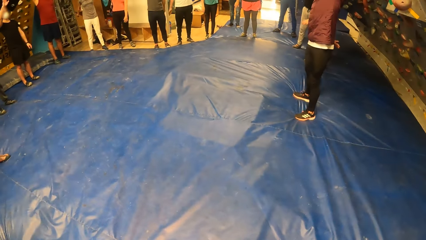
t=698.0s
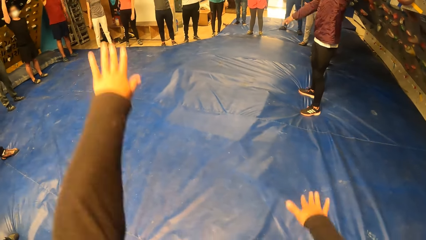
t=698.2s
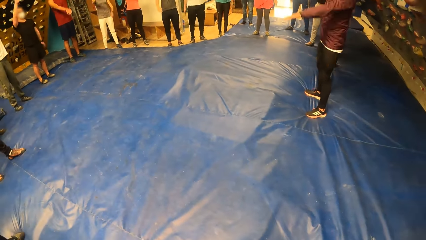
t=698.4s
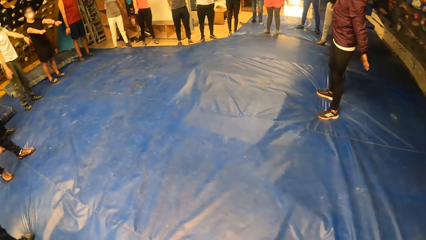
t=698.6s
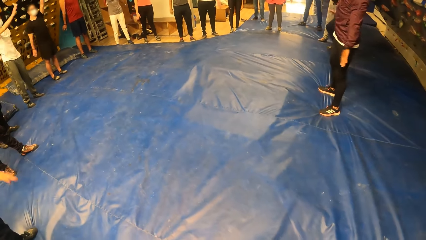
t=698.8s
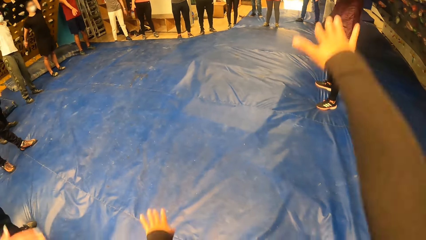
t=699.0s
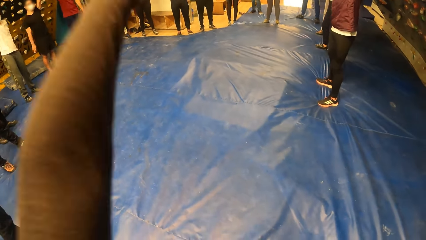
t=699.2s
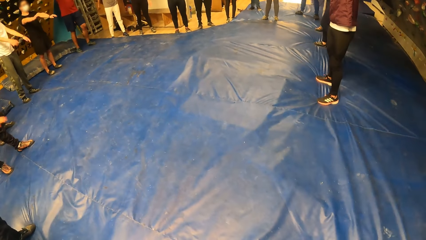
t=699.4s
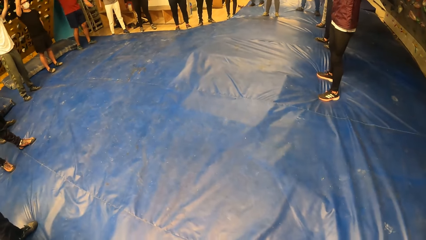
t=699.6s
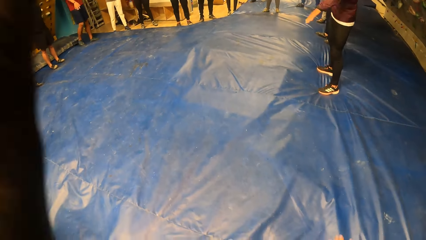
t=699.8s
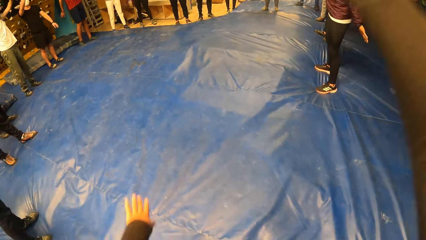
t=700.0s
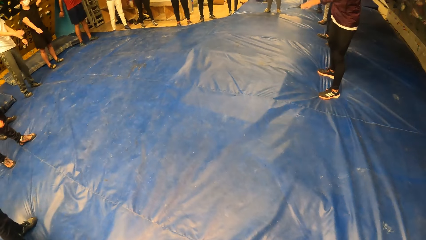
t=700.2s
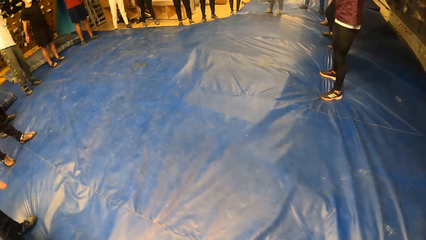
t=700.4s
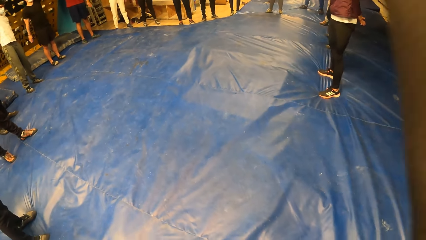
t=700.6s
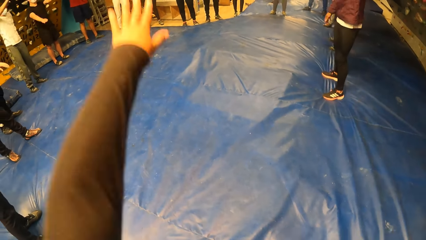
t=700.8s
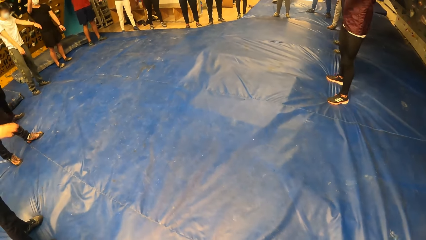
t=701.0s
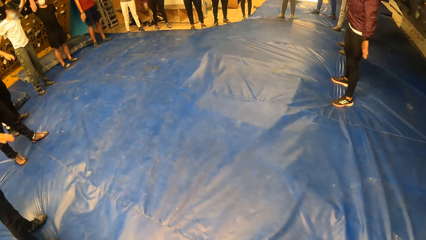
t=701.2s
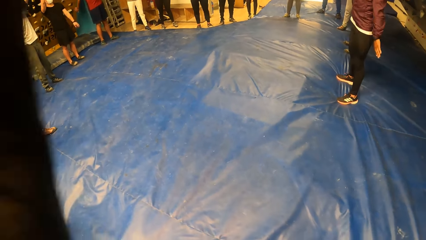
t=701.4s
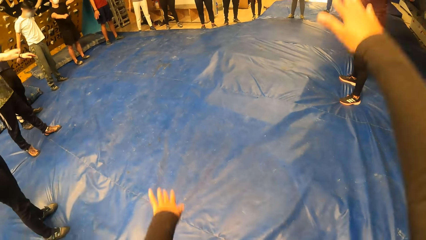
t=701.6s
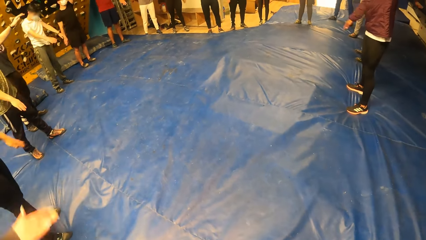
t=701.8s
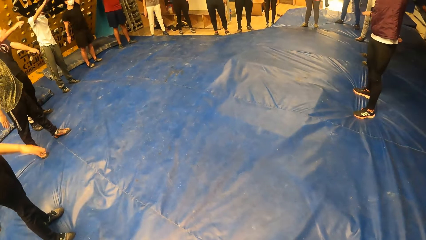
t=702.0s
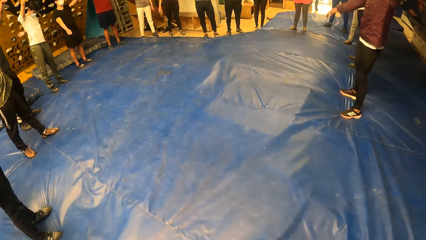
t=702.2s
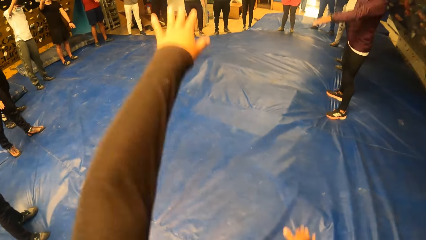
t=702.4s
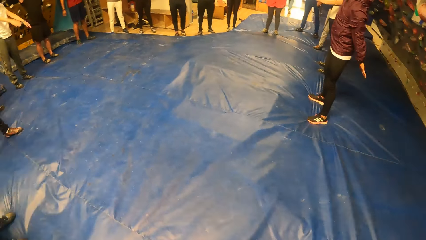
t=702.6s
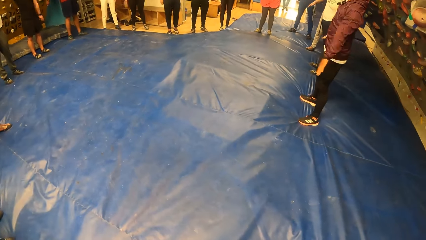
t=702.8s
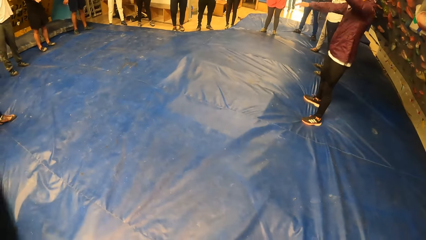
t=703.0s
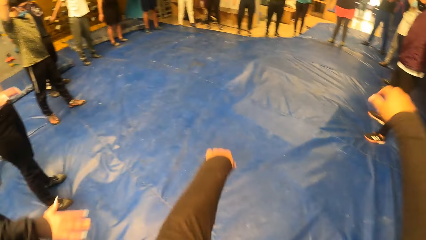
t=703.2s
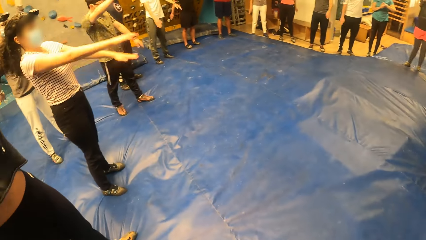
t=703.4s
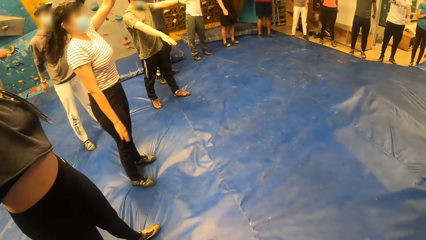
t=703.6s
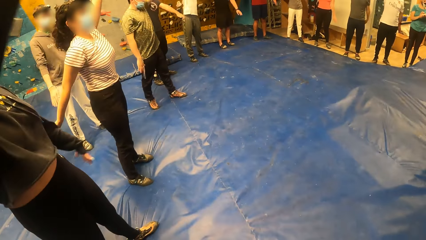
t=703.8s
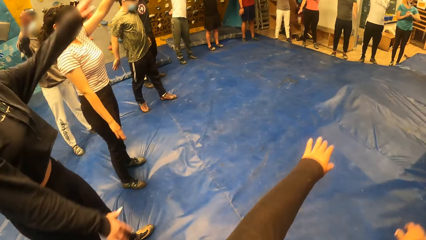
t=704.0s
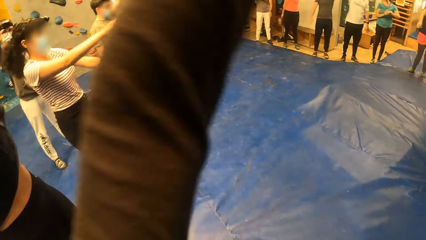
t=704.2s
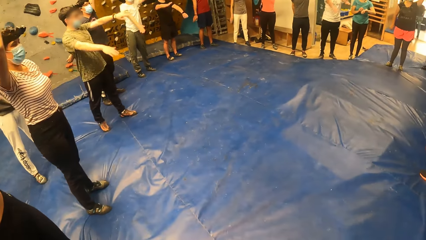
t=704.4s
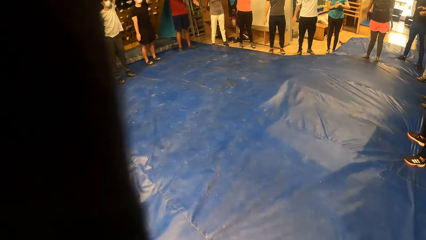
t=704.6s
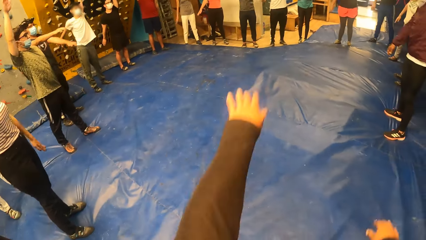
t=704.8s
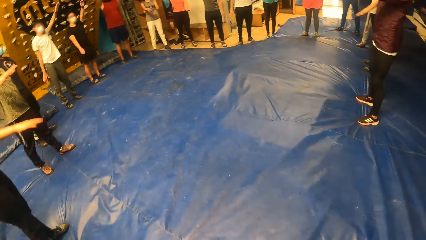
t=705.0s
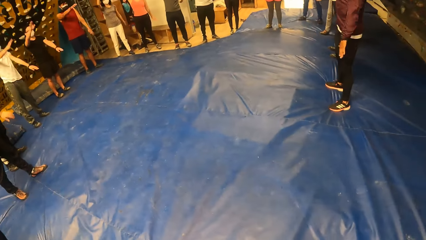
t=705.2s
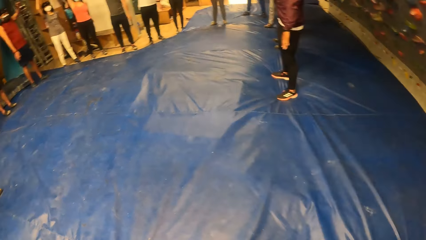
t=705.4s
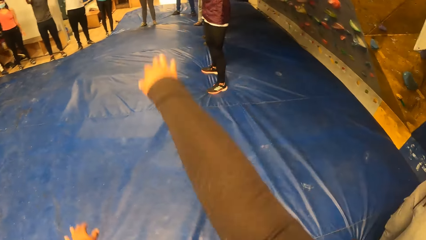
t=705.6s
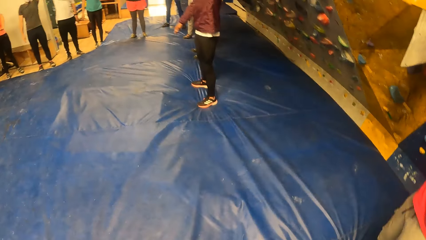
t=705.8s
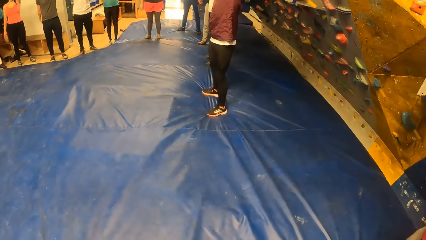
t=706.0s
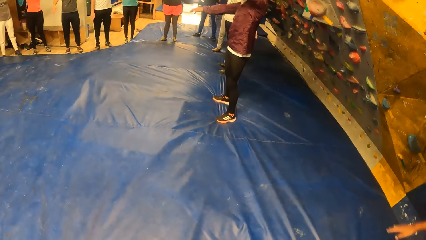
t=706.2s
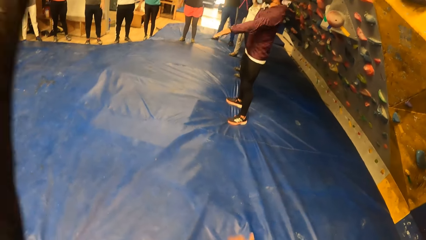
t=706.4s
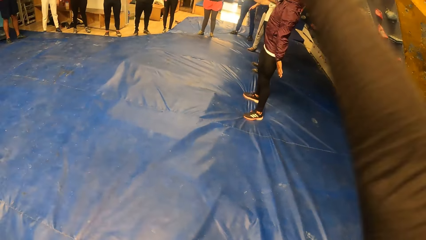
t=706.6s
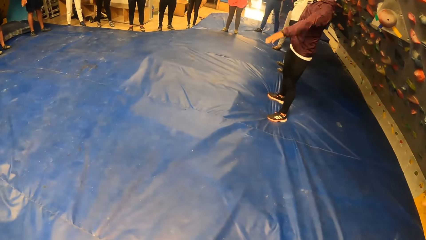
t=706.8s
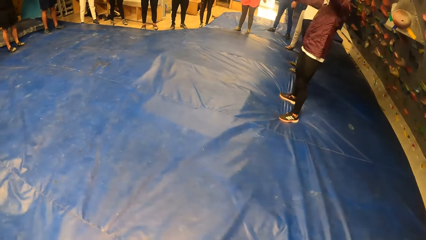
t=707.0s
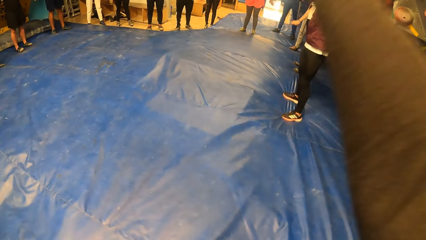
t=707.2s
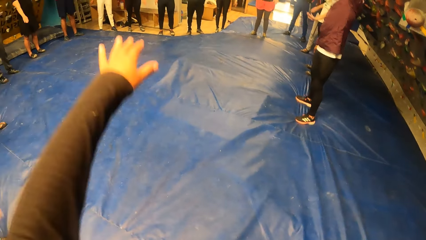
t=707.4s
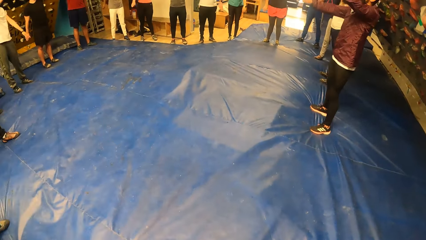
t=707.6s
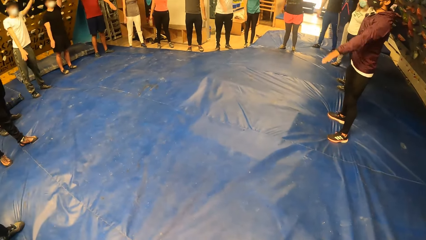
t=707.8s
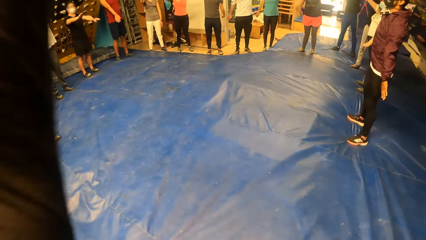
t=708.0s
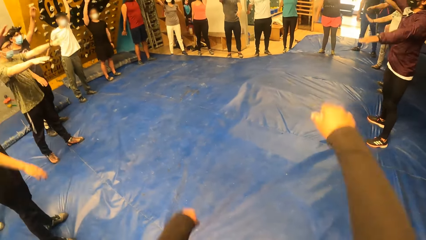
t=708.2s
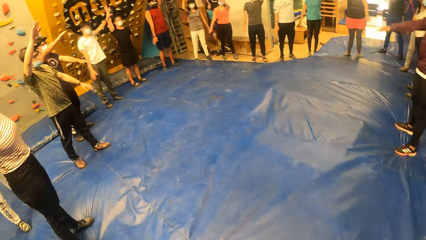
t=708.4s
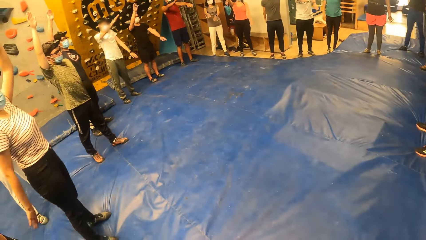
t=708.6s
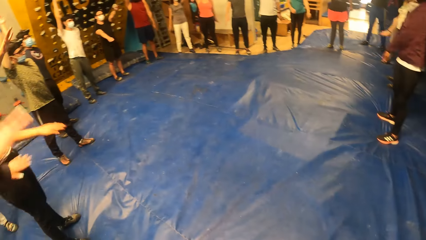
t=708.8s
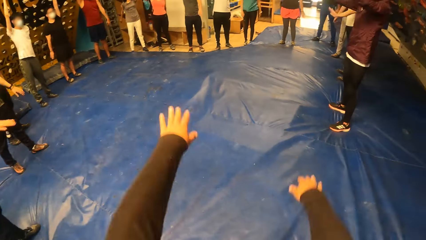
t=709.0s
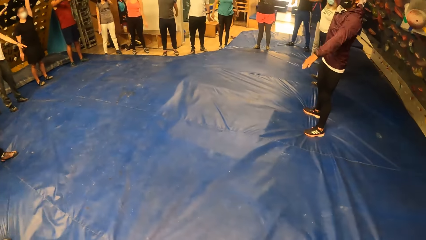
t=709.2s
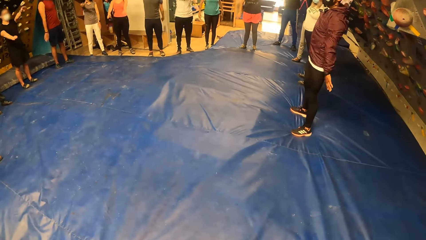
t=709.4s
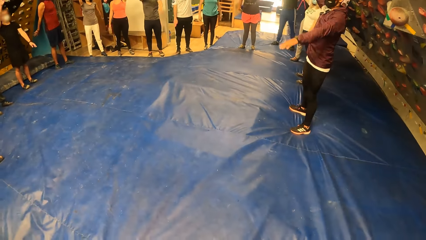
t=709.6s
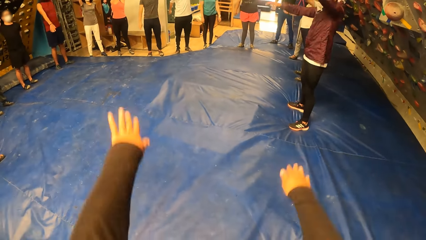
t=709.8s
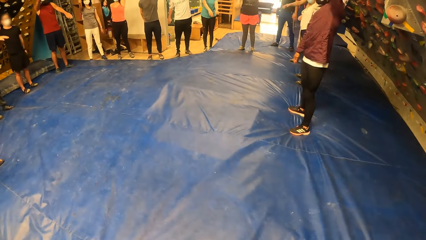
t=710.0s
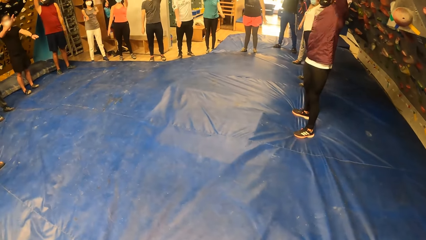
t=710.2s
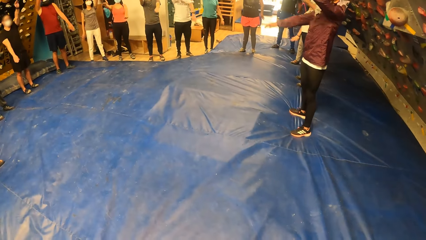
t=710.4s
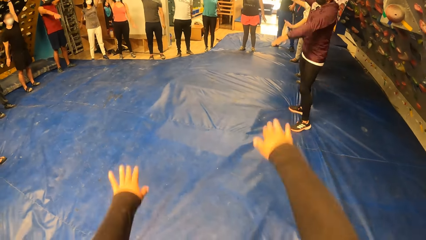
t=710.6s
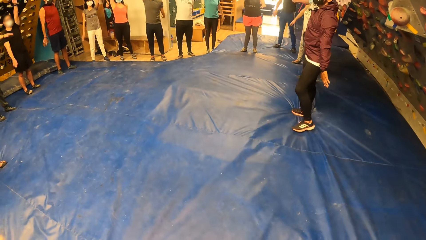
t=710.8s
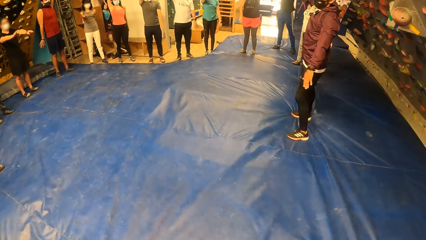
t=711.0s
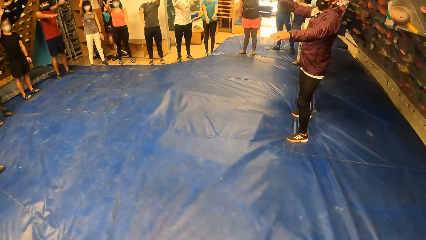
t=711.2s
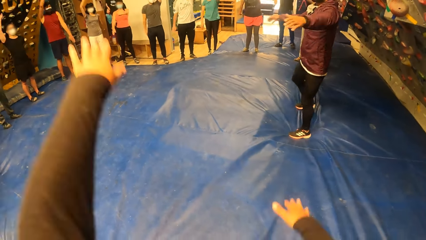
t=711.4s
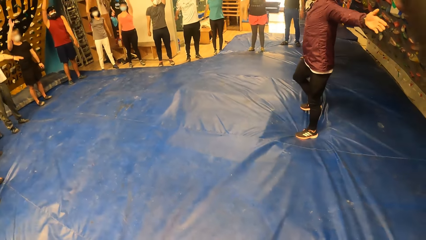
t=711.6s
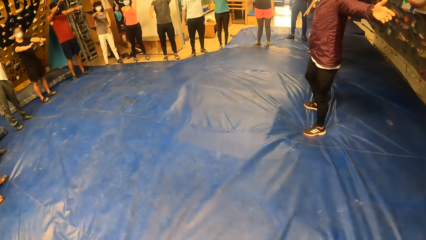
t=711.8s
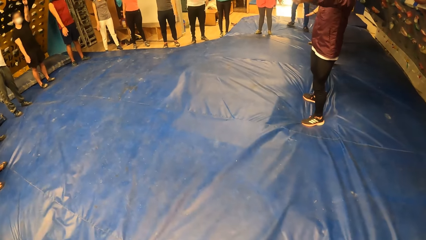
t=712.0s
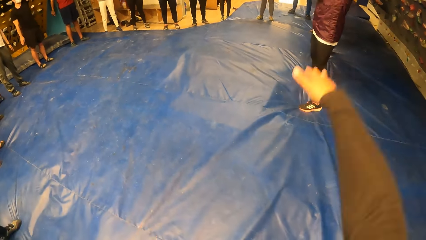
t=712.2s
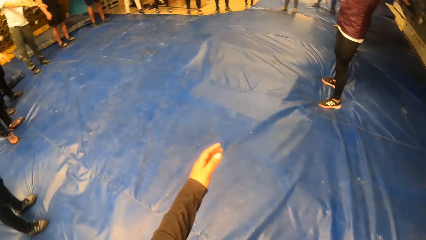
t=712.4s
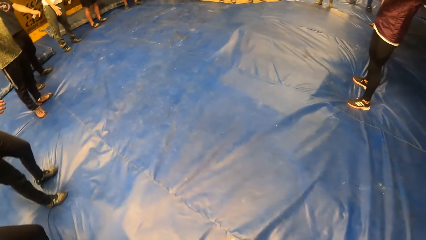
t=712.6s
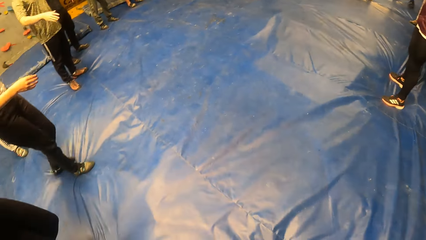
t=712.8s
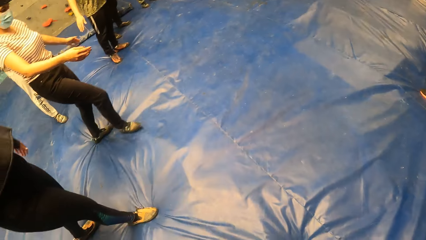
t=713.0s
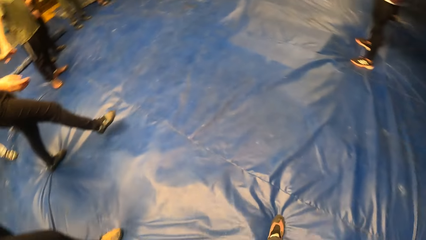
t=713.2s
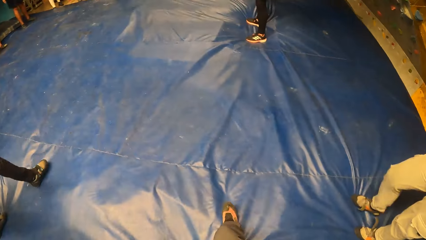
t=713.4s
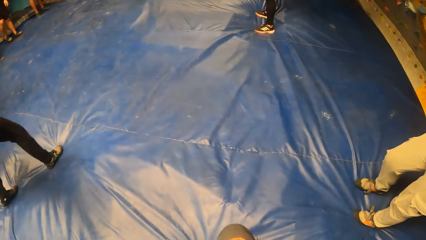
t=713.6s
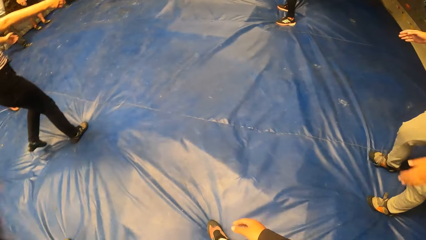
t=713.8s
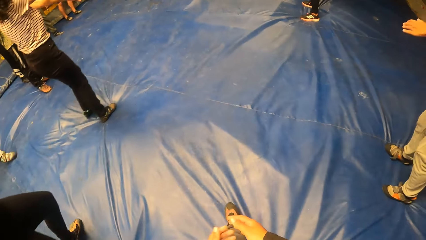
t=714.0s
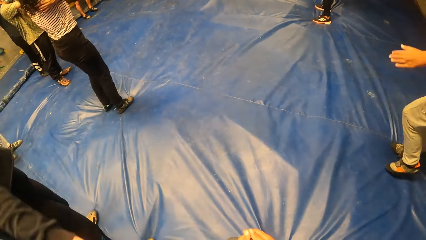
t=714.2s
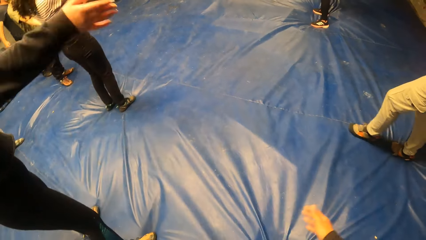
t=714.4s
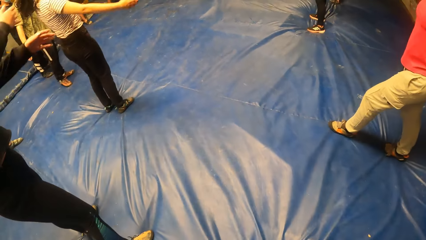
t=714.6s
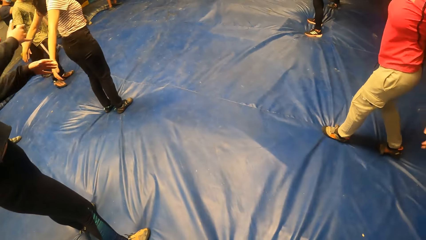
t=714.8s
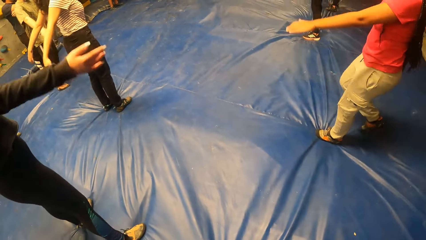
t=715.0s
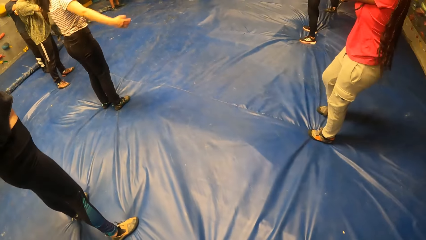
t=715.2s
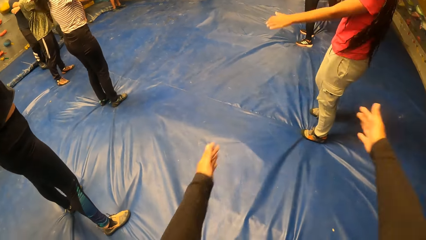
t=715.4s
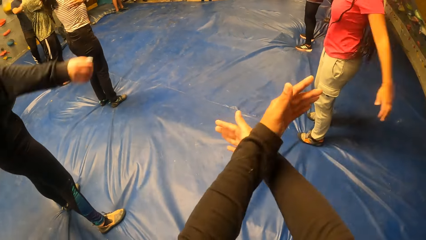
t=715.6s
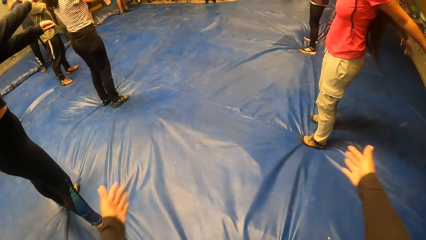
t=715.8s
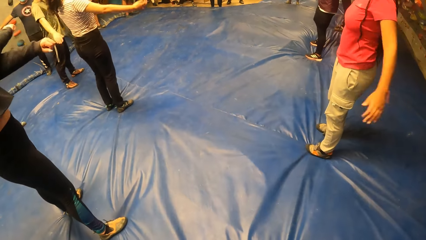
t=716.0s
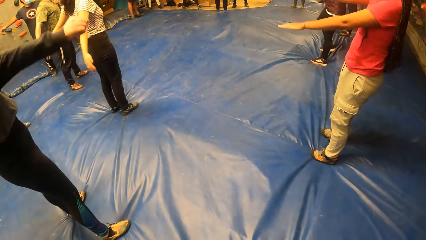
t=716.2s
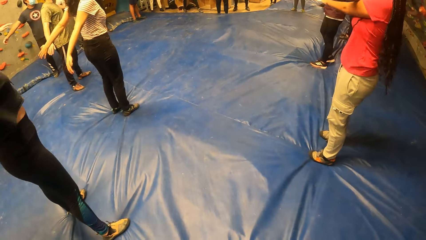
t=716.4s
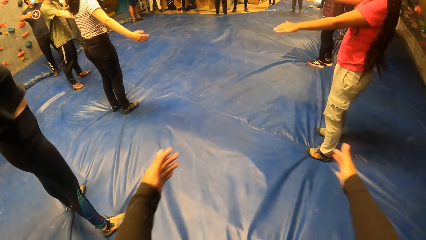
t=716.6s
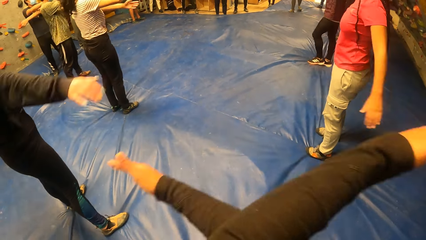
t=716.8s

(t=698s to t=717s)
The instructor swings his hands sideways. The camera wearer steps forward.
